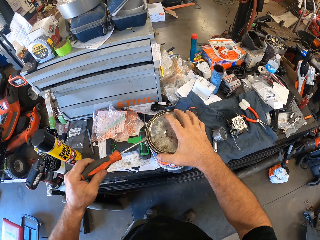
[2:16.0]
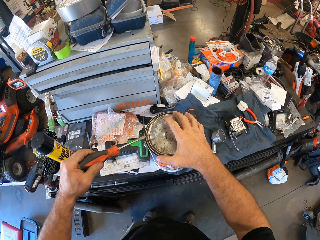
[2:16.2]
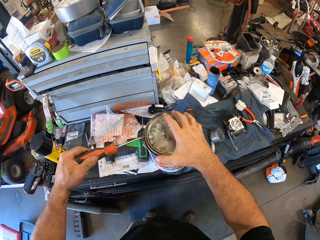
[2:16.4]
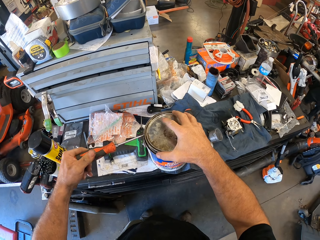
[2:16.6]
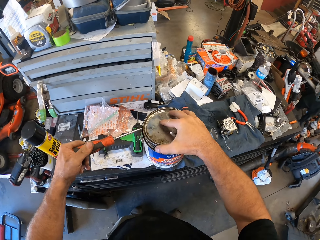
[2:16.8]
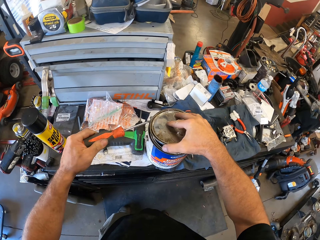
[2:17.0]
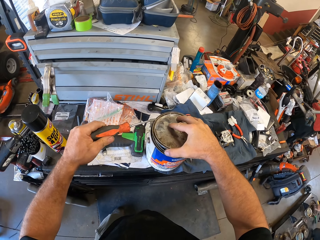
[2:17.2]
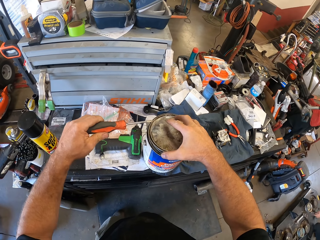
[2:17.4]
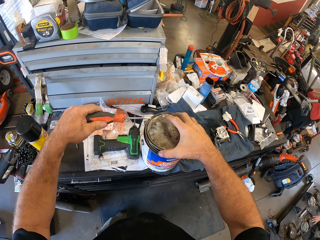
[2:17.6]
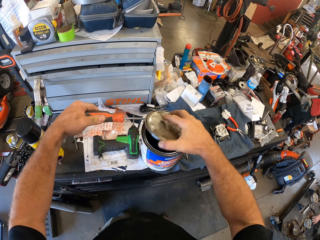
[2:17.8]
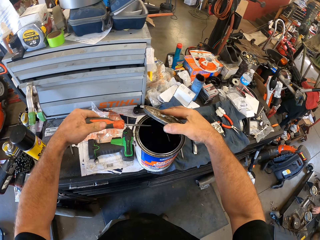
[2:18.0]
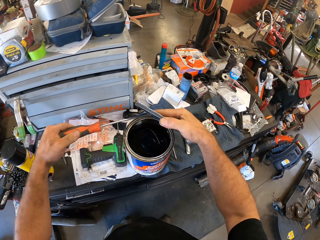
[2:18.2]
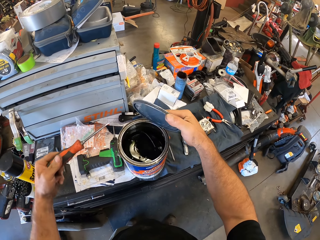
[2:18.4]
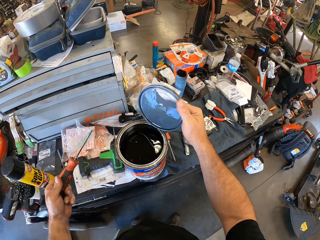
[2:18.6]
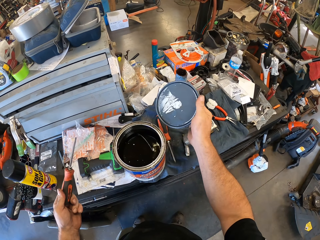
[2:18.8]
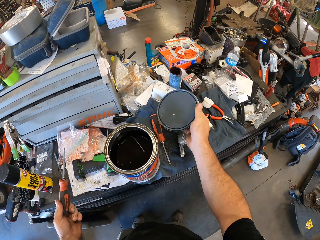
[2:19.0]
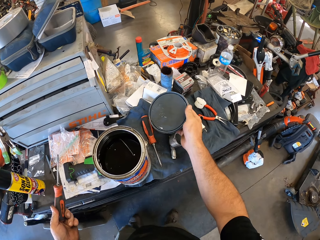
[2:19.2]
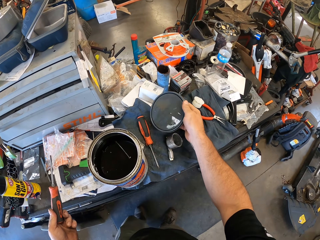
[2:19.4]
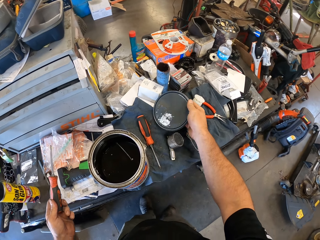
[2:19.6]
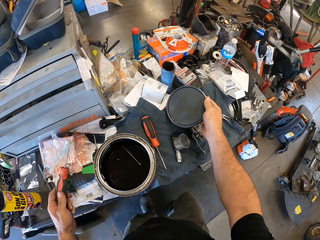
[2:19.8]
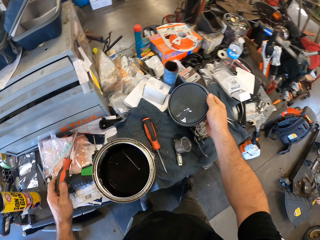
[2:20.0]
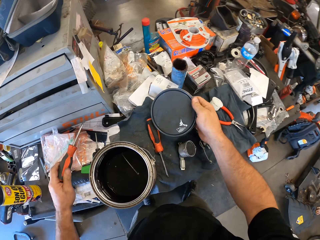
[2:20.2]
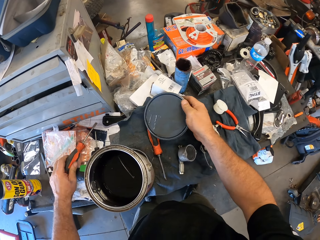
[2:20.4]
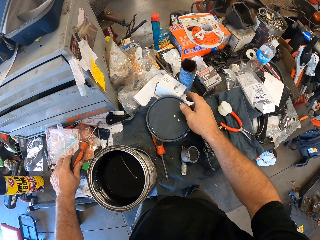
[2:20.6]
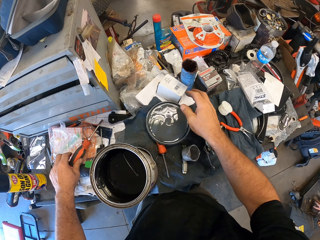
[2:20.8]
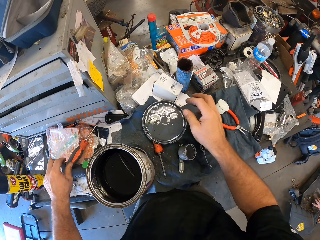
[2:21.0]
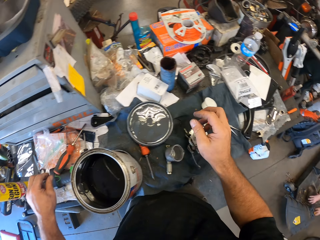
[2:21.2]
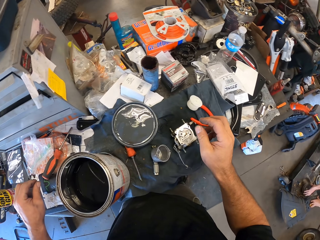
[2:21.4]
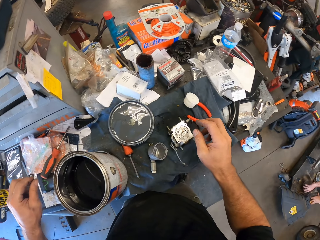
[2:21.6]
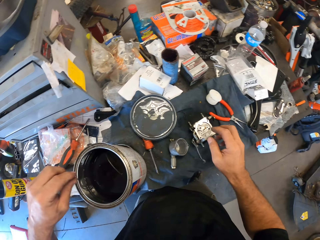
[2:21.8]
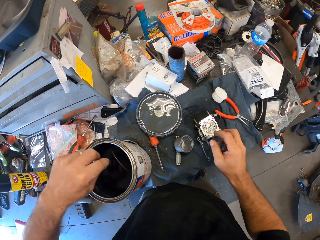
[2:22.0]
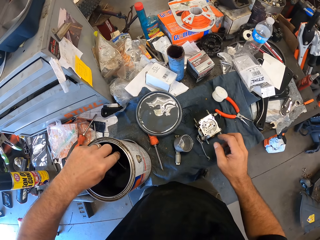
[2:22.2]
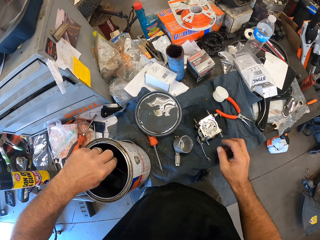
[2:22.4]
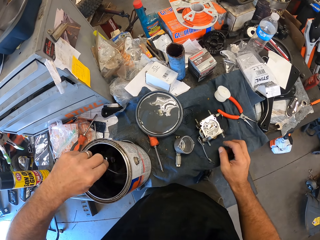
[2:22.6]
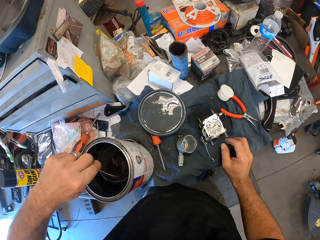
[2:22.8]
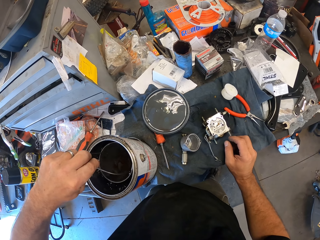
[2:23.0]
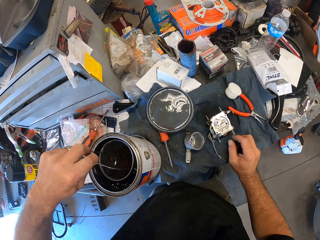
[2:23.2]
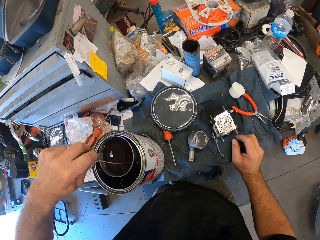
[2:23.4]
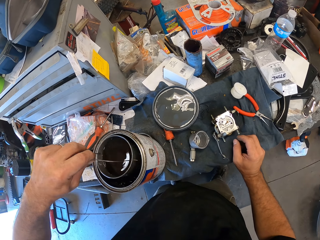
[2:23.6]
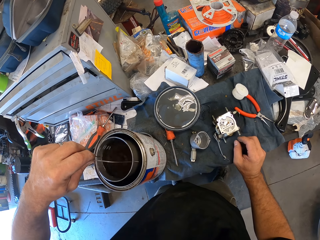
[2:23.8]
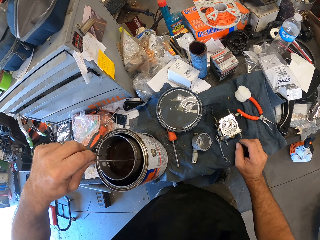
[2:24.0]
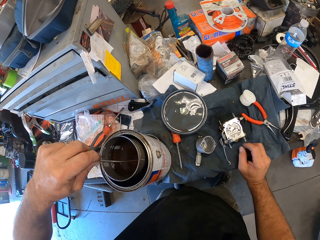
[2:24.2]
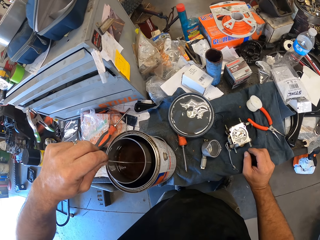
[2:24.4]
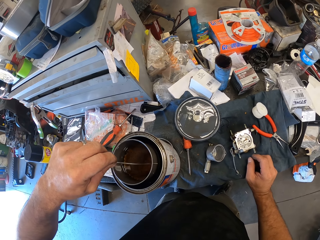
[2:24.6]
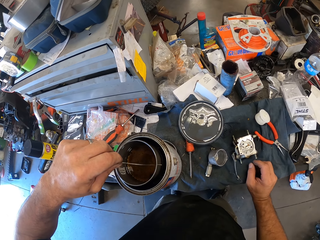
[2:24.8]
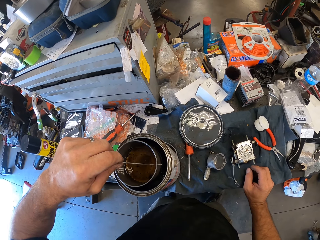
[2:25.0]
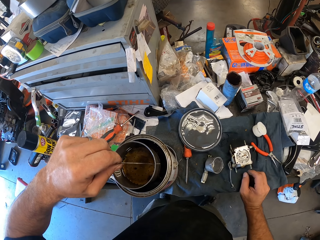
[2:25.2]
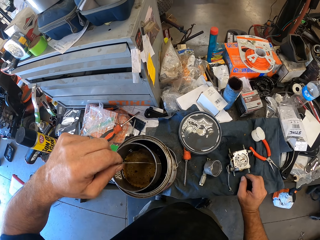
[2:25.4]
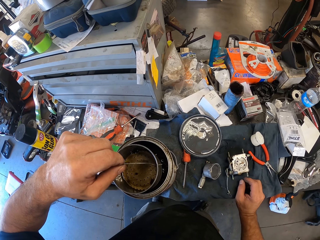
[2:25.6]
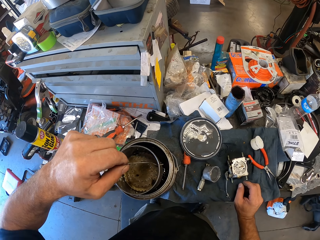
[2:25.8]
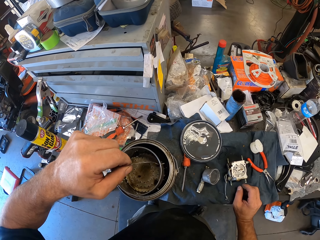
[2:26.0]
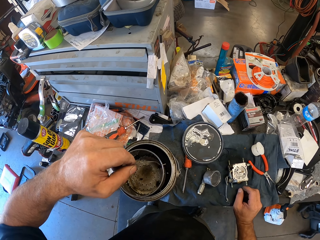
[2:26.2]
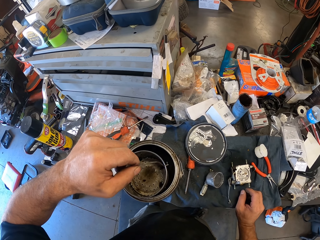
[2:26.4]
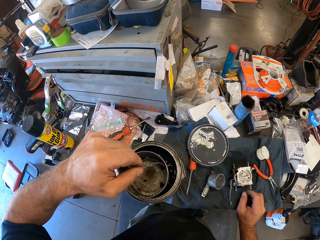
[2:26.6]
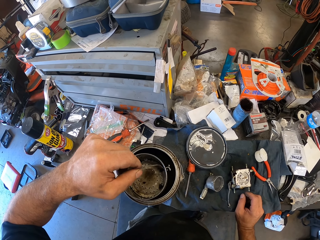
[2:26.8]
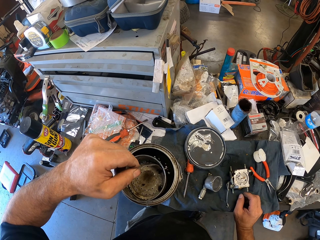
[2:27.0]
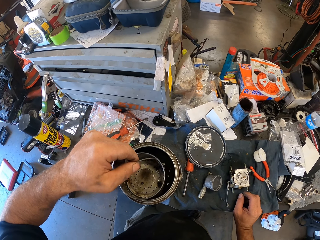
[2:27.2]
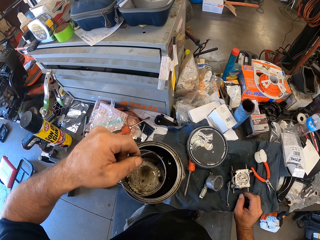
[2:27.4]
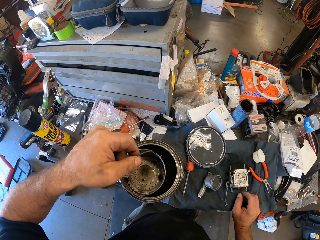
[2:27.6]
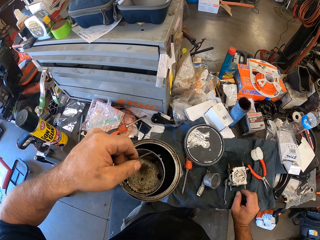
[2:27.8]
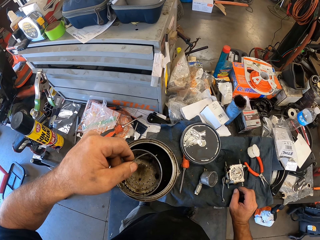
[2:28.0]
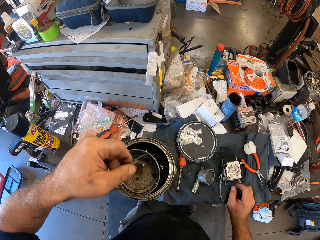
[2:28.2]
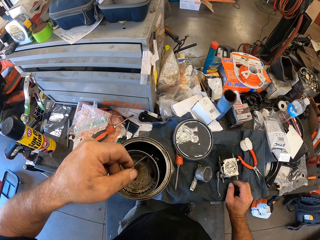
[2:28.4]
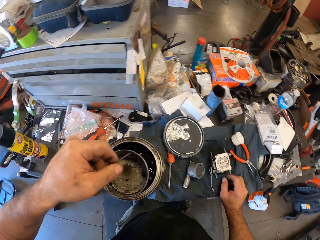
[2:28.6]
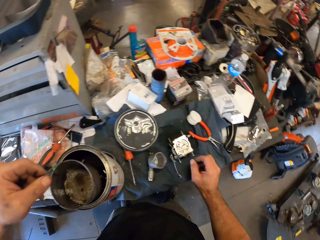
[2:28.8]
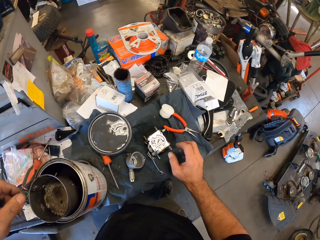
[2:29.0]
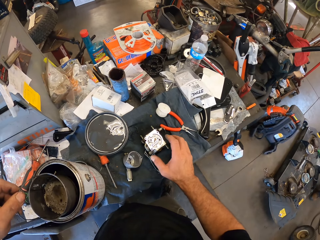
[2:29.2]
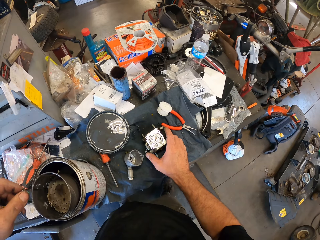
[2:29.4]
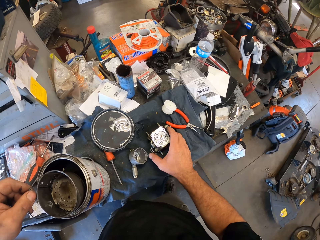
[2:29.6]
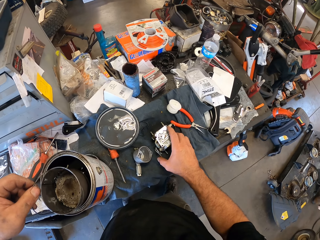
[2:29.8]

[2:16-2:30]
The camera wearer opens the paint can with a screwdriver. He lifts up the lid of the can with his right hand. A man fixes something on the ground. The camera wearer drops the lid of the can on the cabinet with his right hand. He drops the screwdriver on the cabinet with his left hand. The man fixes something on the ground. The camera wearer looks around. He lifts up an inner bucket or can from the inside of the can with his left hand. He looks at the can. He looks around. He picks up the mower carburetor from the towel with his right hand.

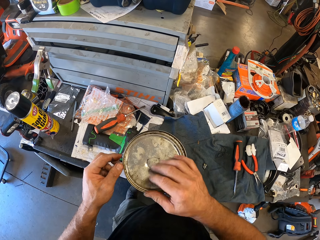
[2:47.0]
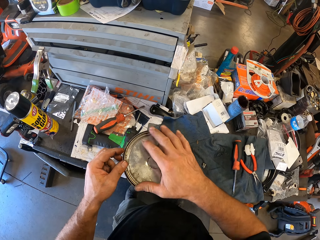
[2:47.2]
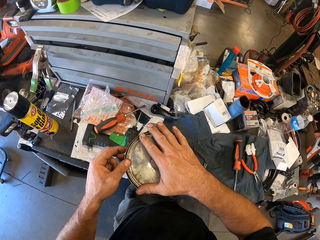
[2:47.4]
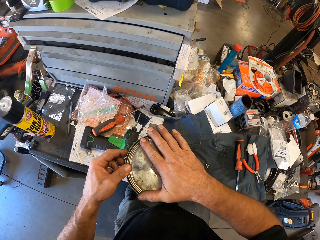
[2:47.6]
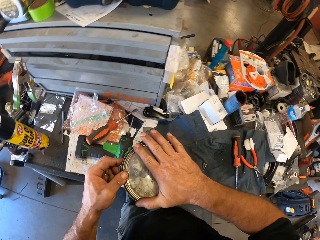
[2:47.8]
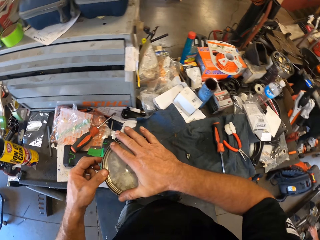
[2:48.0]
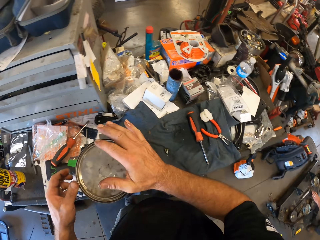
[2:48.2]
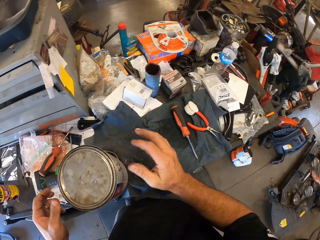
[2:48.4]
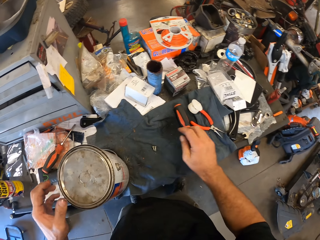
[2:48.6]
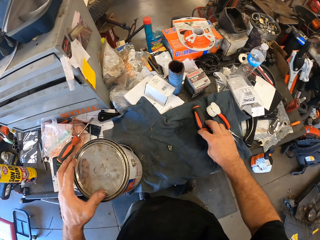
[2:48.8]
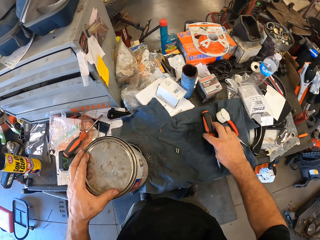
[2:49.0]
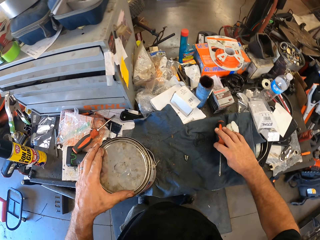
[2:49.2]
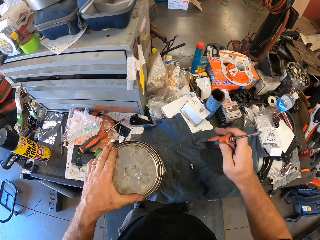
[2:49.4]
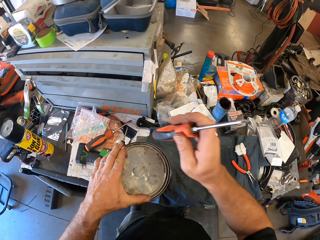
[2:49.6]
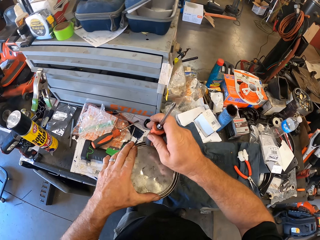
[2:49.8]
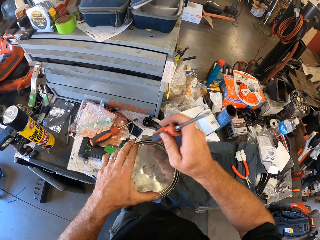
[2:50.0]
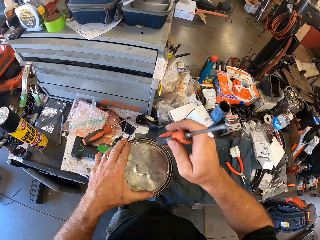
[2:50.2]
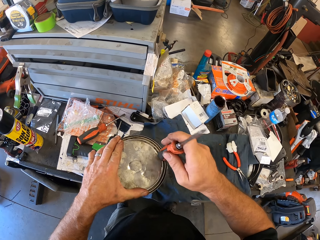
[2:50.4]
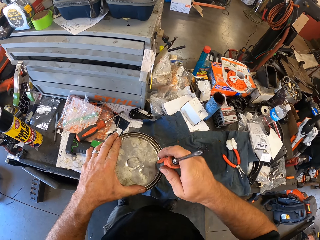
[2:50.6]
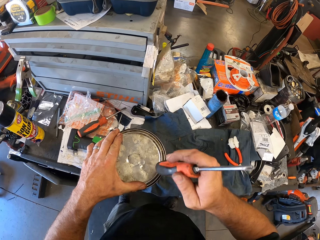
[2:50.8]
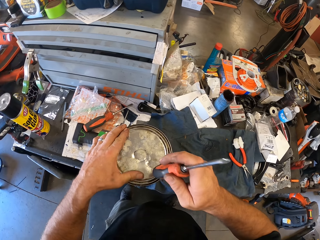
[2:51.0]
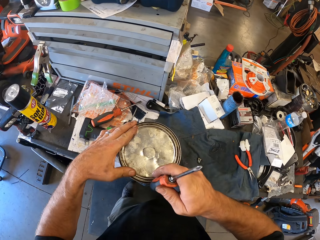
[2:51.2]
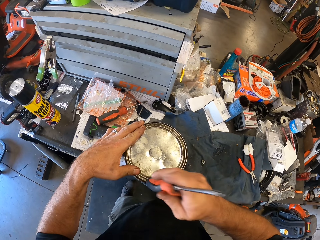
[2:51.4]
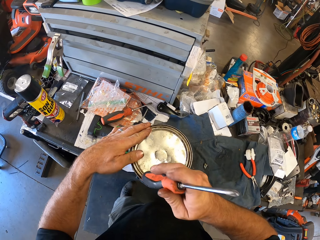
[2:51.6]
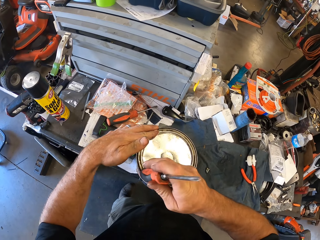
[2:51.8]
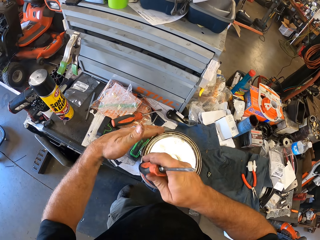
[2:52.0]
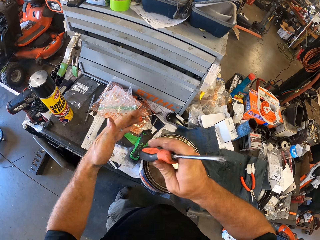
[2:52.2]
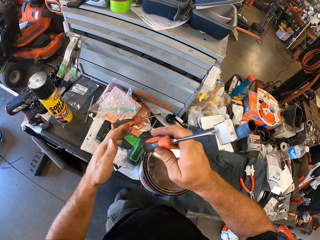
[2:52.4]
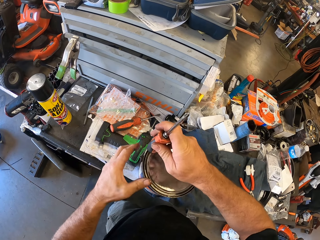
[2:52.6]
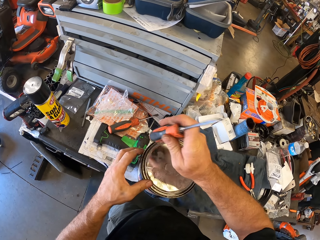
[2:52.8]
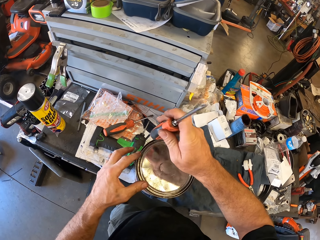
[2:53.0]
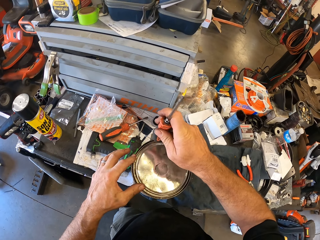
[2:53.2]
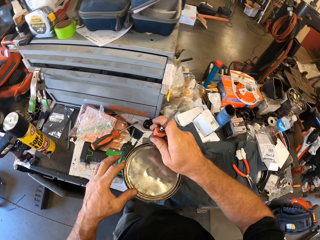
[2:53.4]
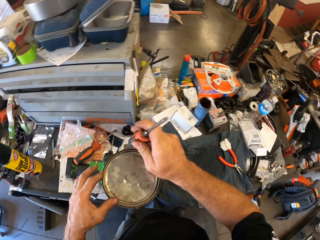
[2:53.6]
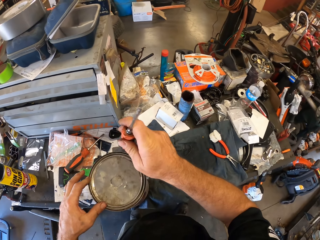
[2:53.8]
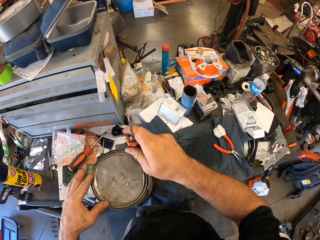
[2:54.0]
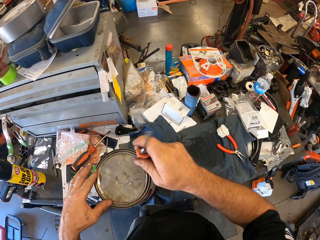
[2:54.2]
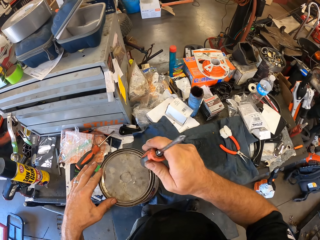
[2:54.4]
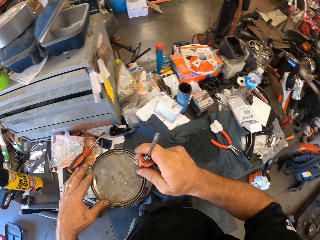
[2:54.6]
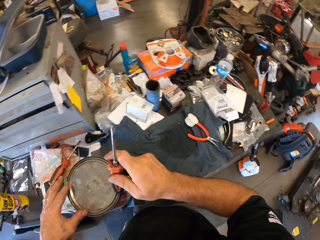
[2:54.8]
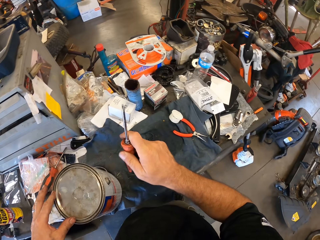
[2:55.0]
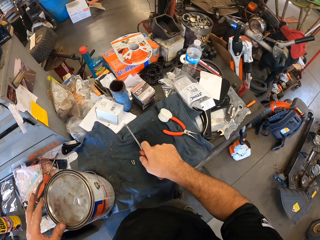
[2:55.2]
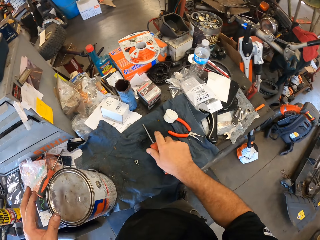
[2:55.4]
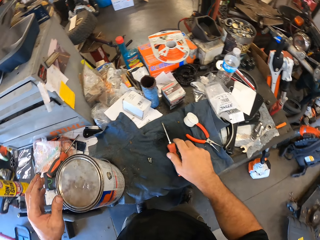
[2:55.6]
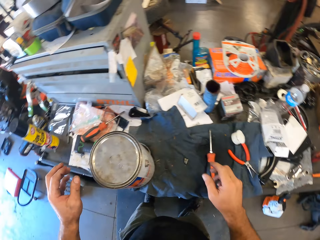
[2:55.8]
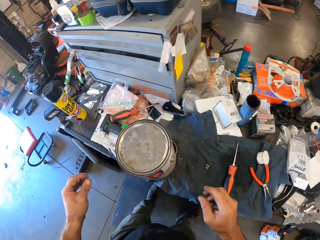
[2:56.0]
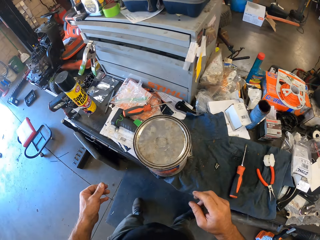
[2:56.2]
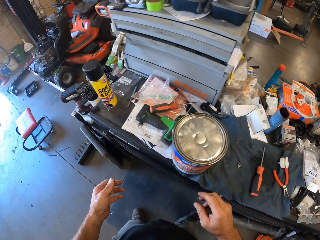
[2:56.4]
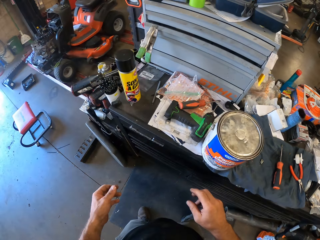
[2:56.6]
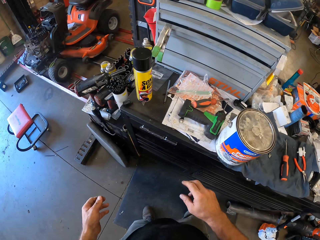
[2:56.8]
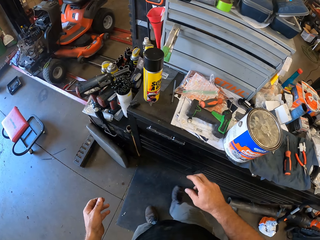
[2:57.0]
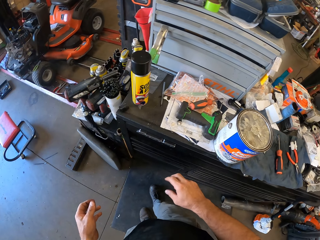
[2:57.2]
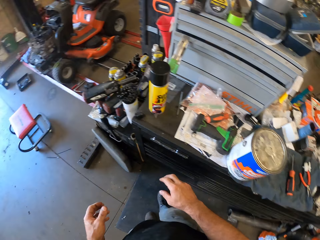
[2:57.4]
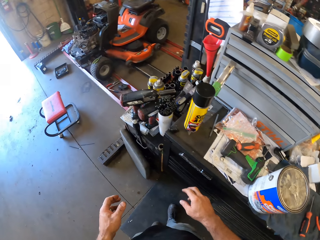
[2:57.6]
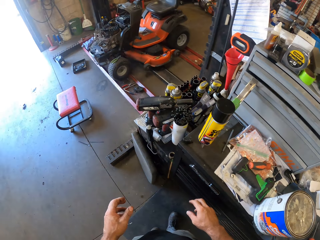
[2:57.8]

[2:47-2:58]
The camera wearer presses the paint can lid. A man fixes a rubber tube on something on the ground. The camera wearer lifts up the screwdriver from the towel with his right hand. He hits the lid of the can with the screwdriver. He drops the screwdriver on the towel with his right hand. He moves around. He moves towards a mower engine in the workshop.
